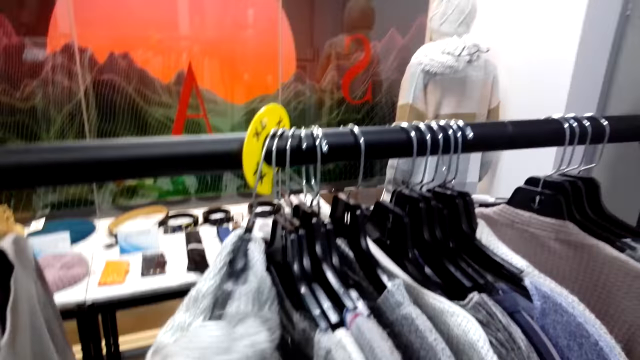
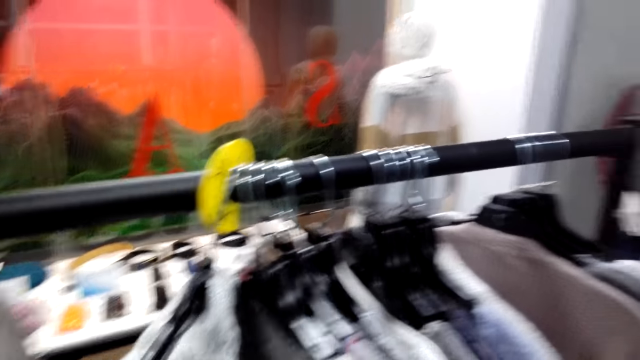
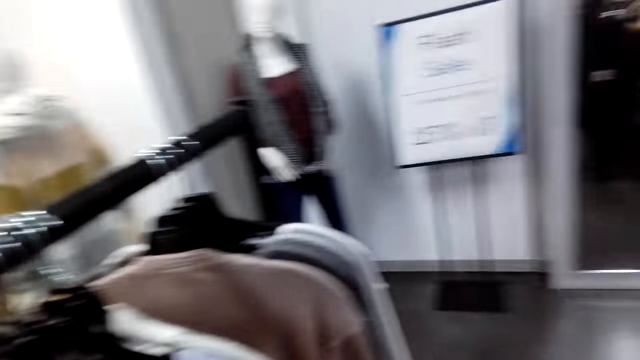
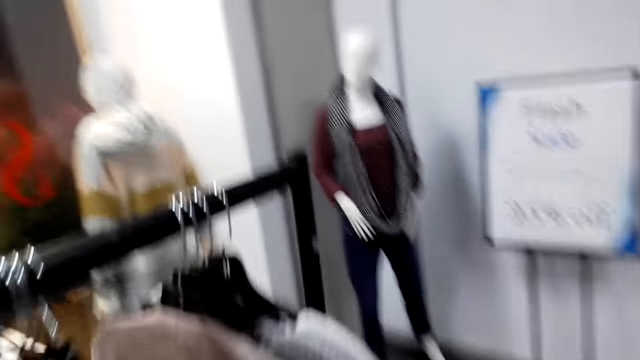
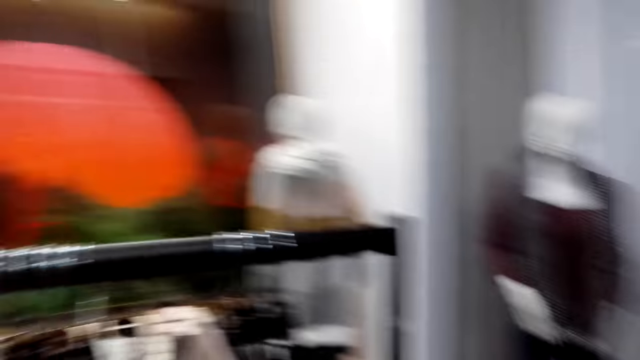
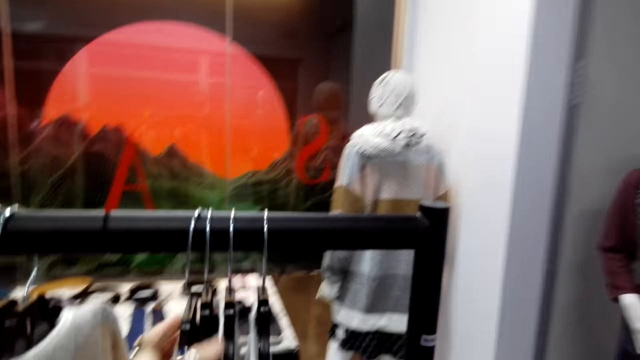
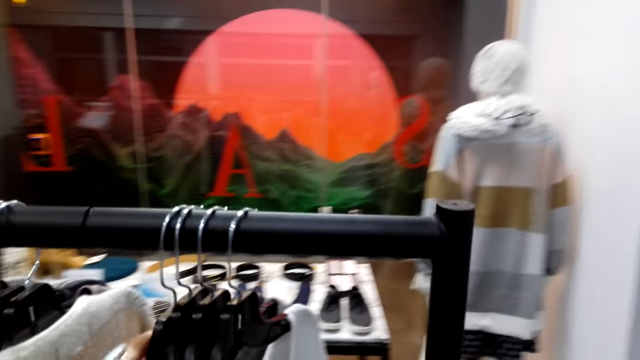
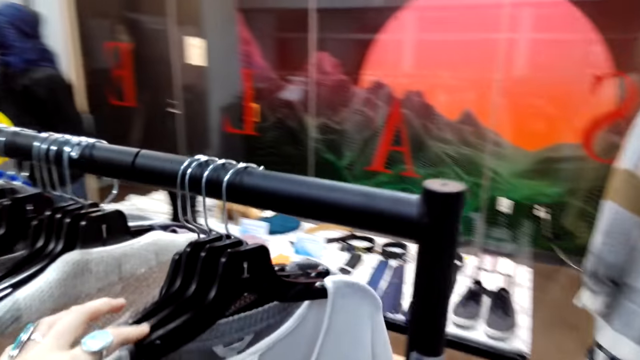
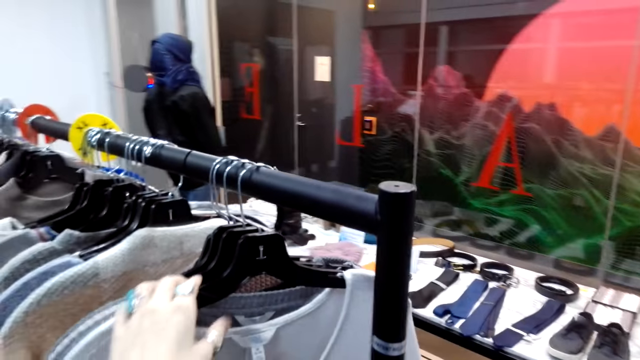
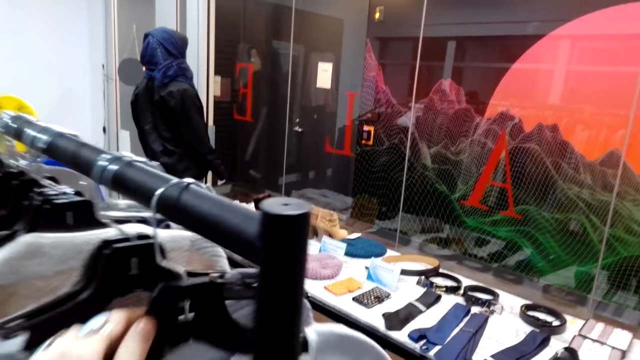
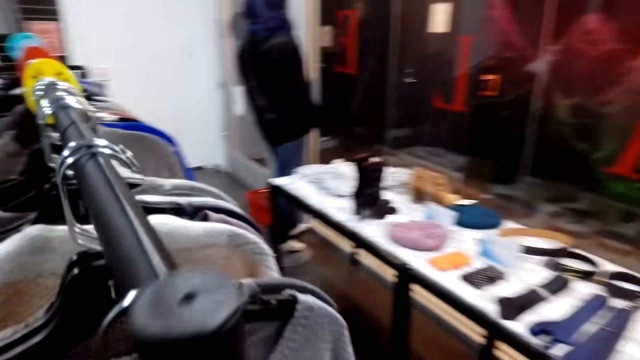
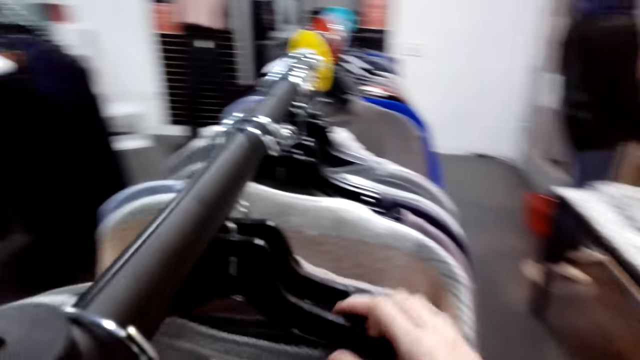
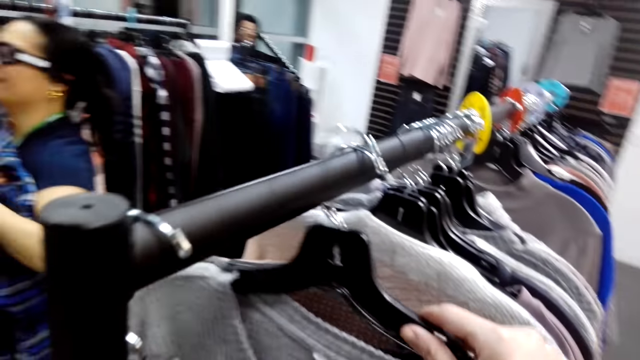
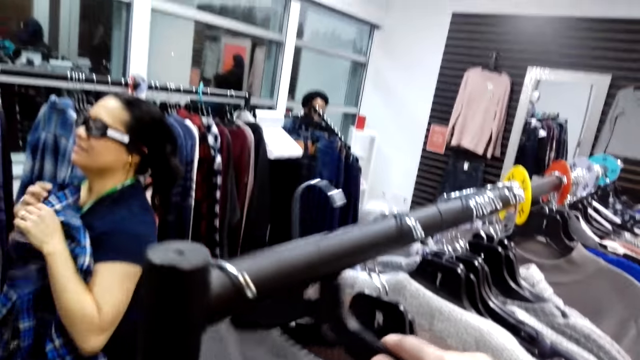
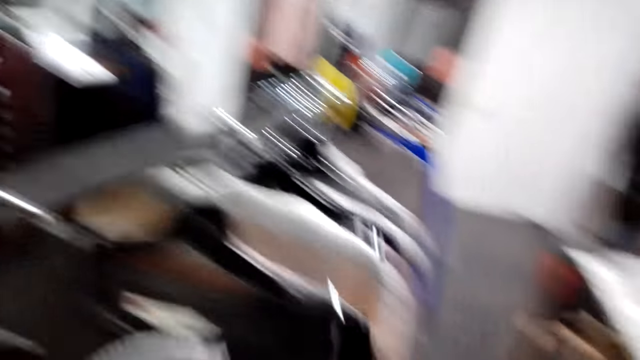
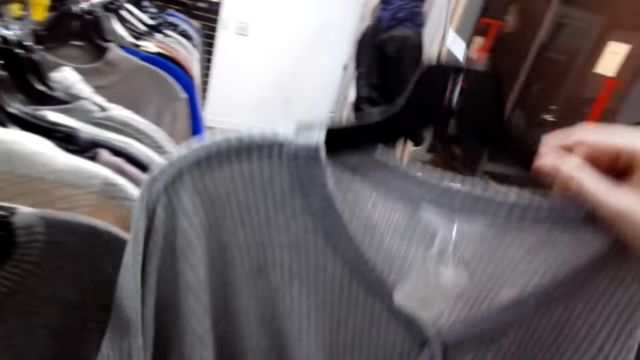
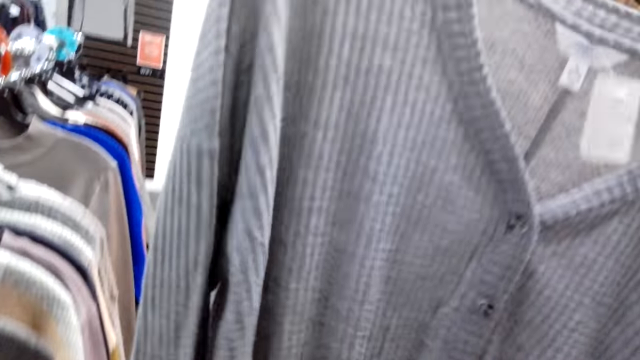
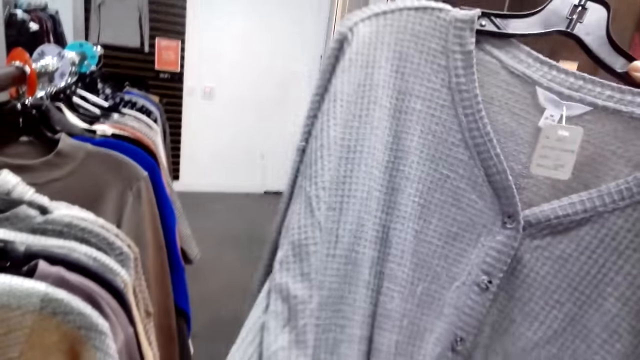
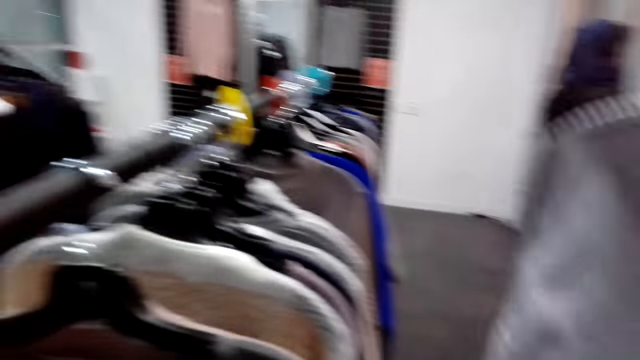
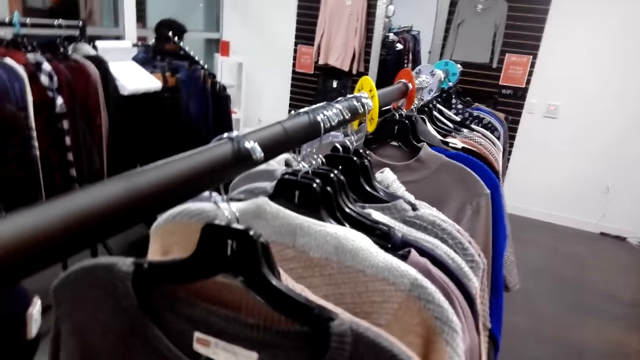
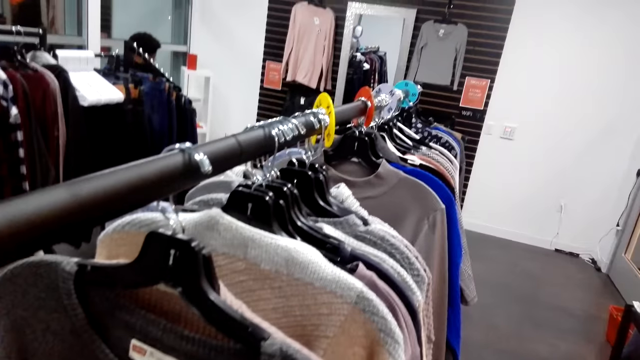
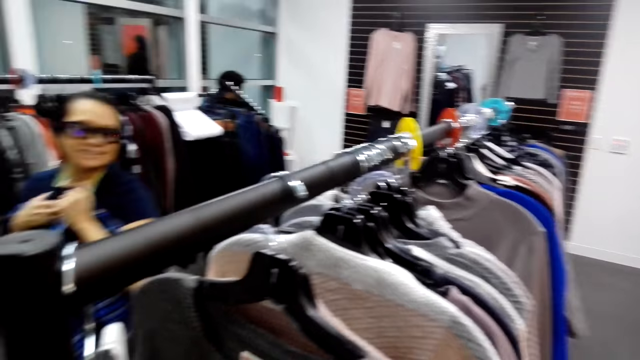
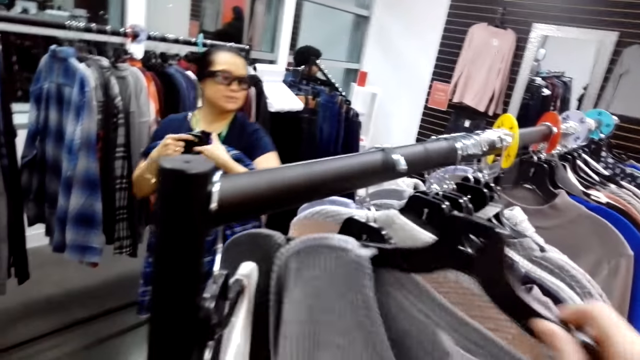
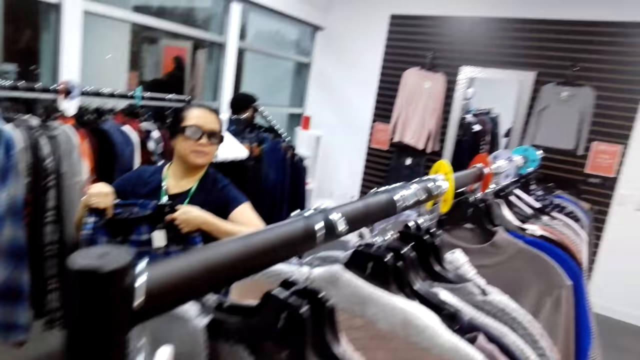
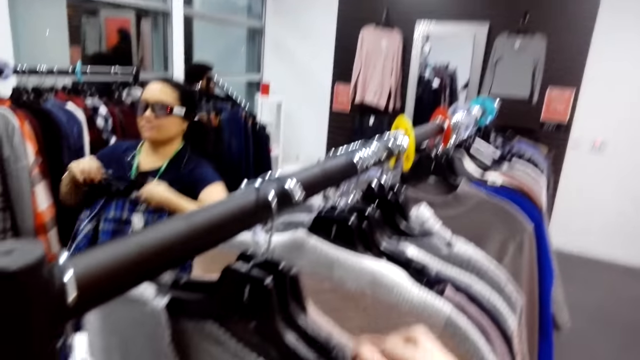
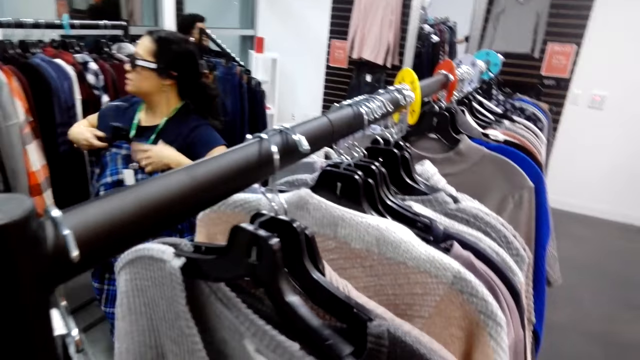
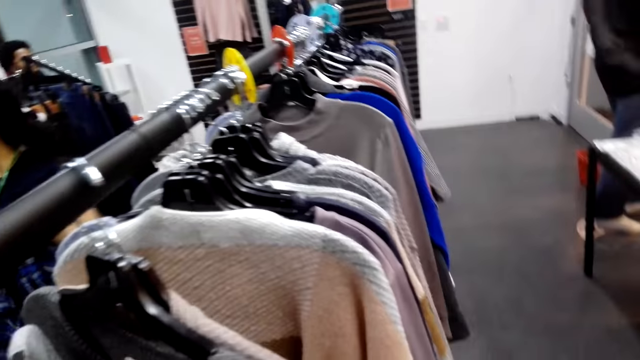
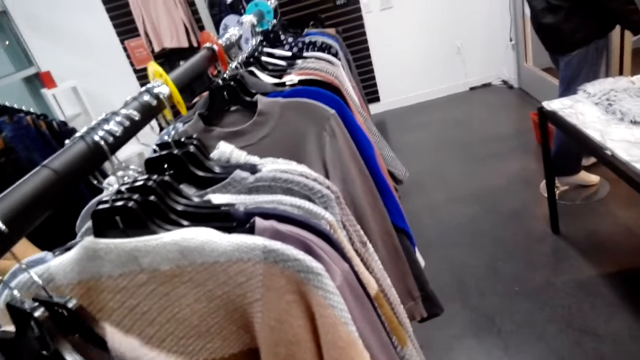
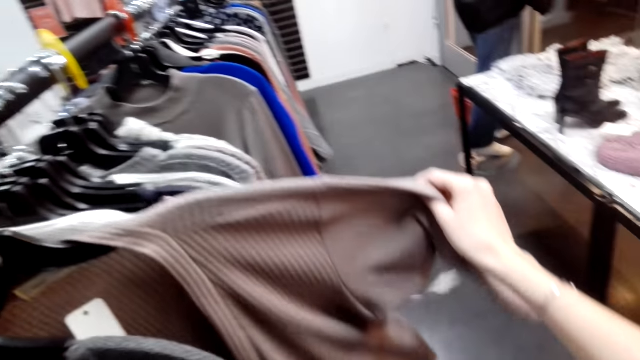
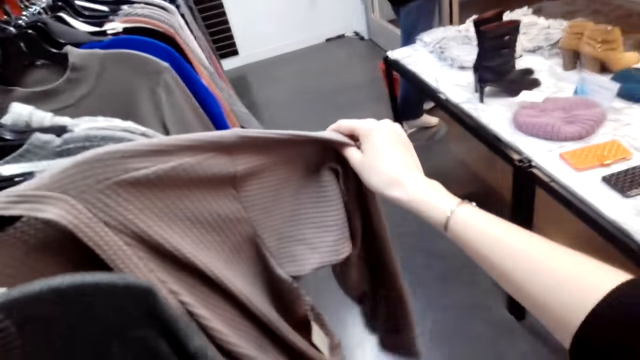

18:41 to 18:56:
The camera wearer turns around. They walk around and hold cloths on the hanger. They touch the clothes and walk in the room. A cashier man talks to a woman. The camera wearer looks at a sweater. They turn around. They hold the cloths on the hanger. They hang back the sweater.

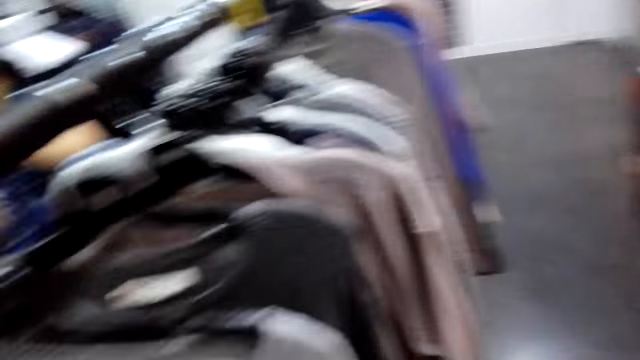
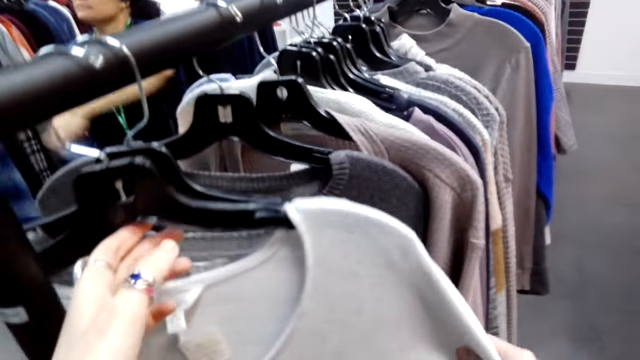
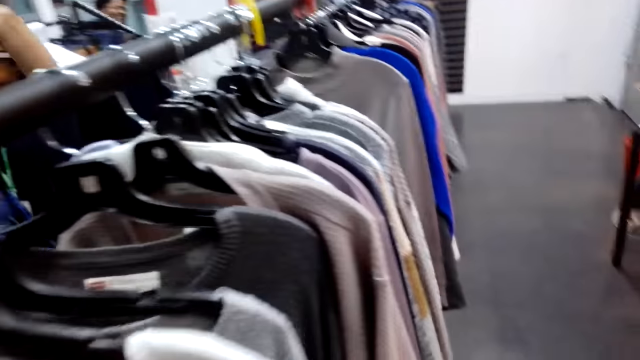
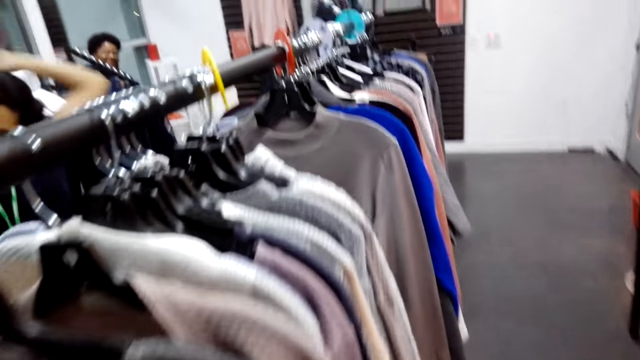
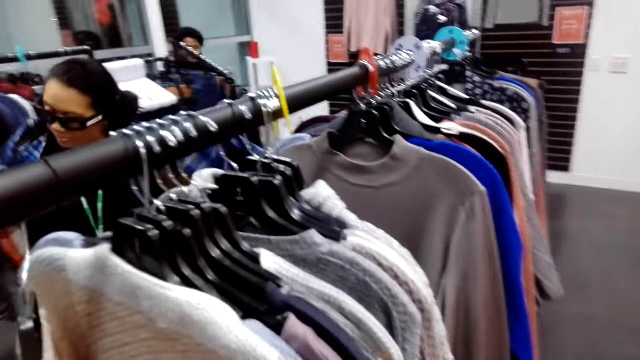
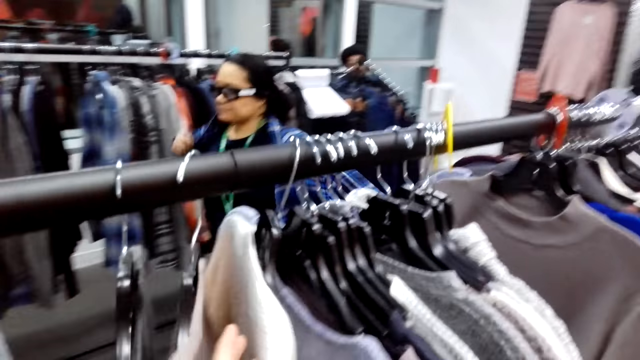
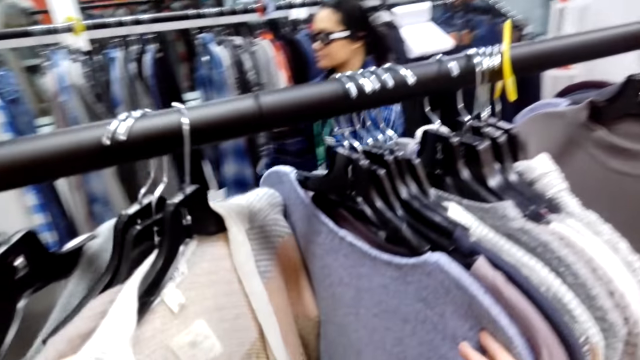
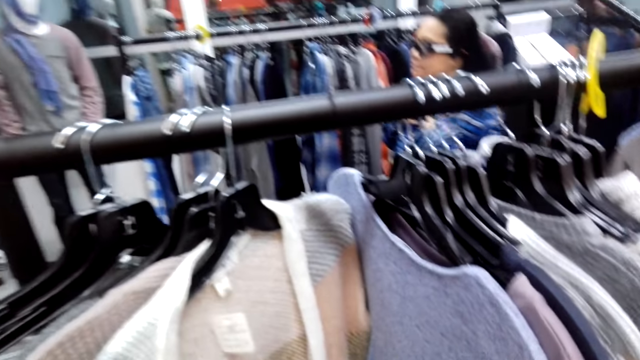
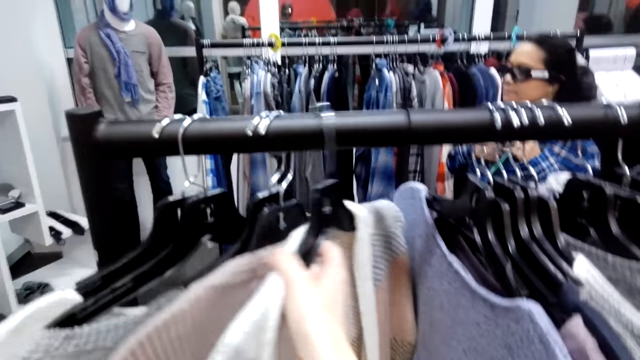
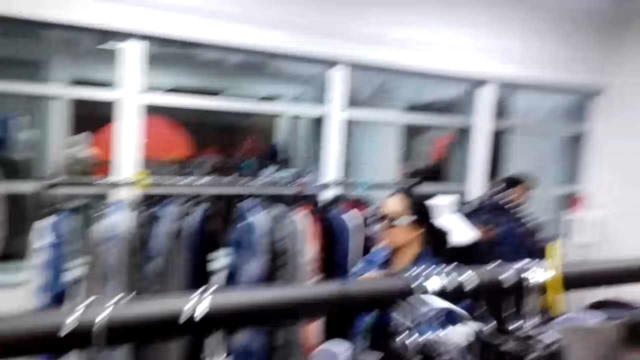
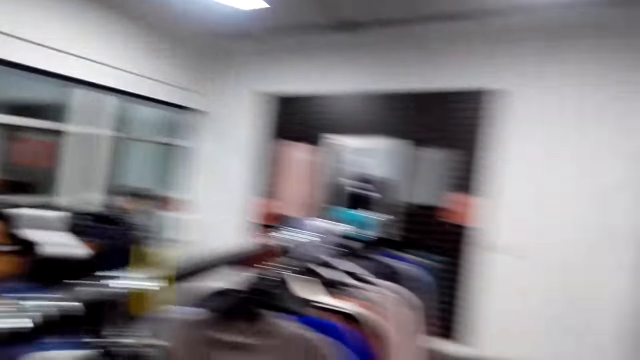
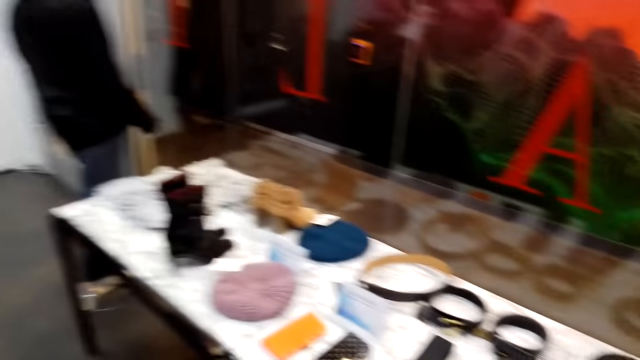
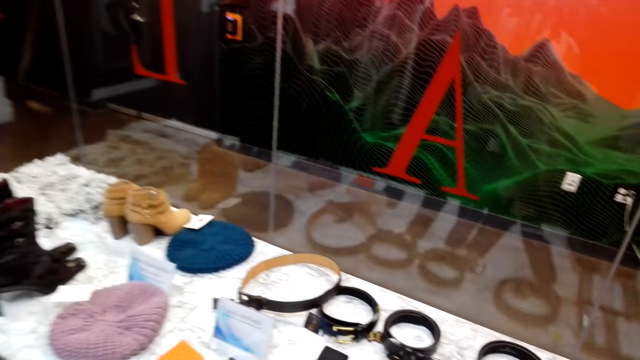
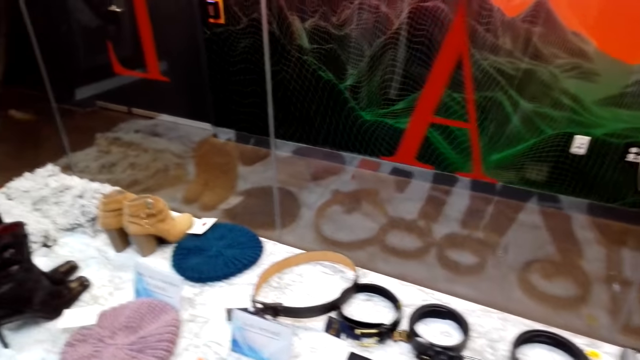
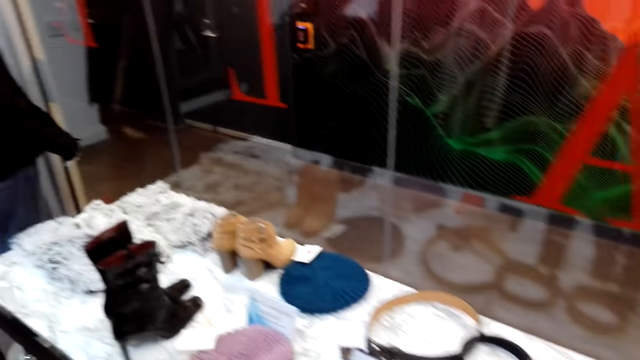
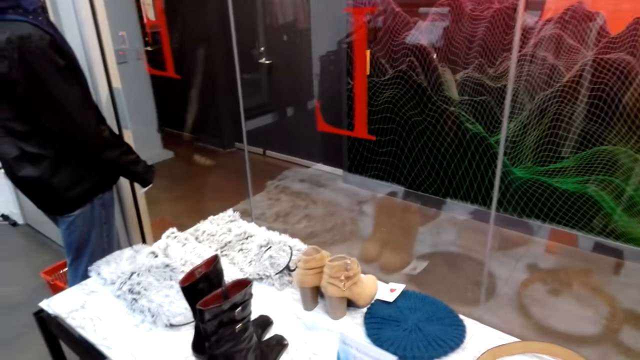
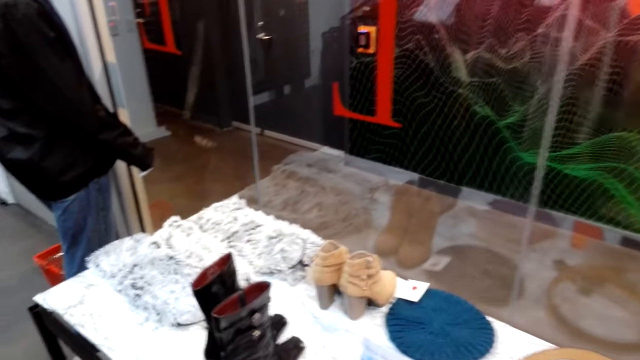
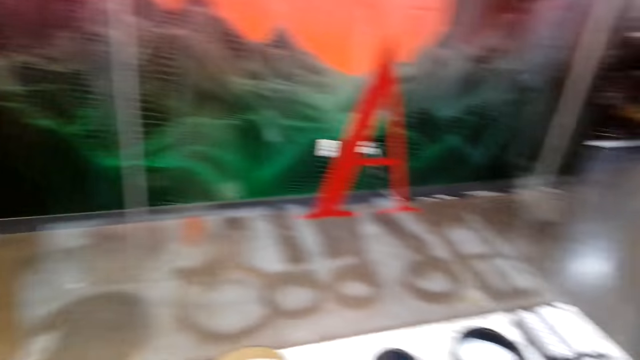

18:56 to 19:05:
The camera wearer turns around. They look at the hung sweaters. They hold clothes on the hanger. They pick a sweater. They turn around.
